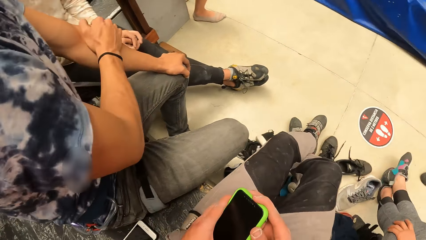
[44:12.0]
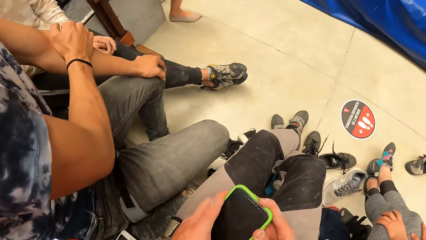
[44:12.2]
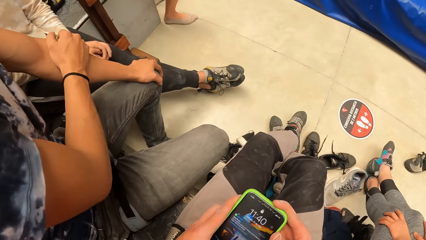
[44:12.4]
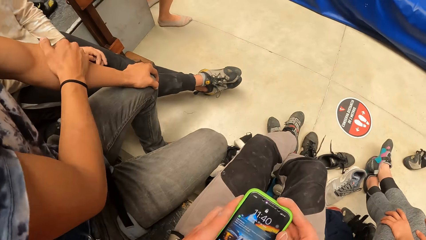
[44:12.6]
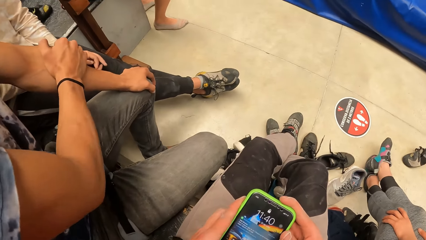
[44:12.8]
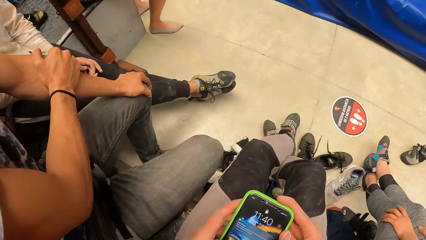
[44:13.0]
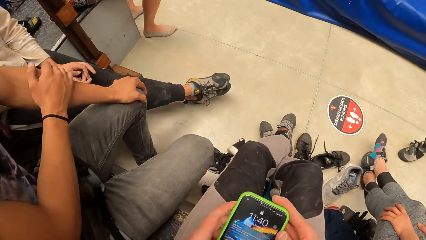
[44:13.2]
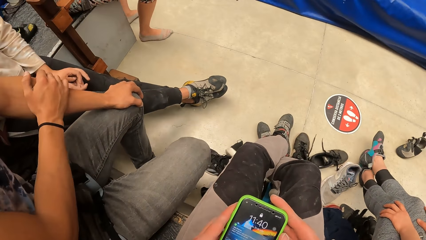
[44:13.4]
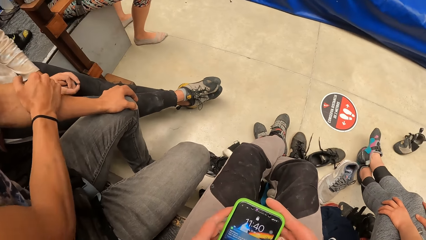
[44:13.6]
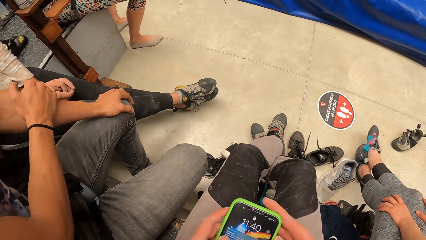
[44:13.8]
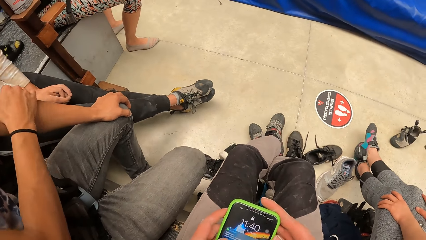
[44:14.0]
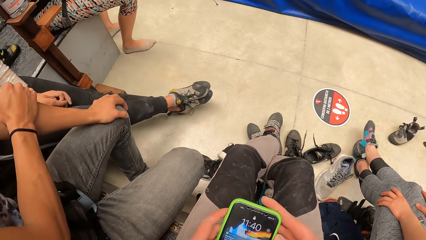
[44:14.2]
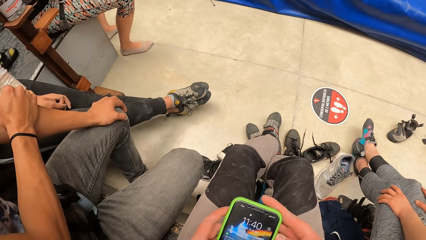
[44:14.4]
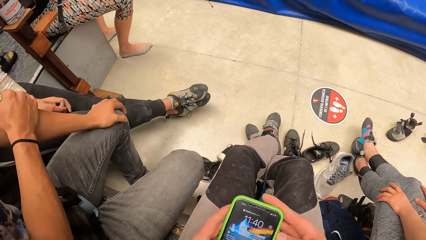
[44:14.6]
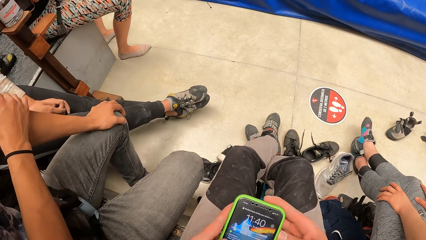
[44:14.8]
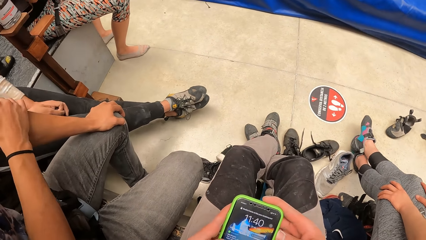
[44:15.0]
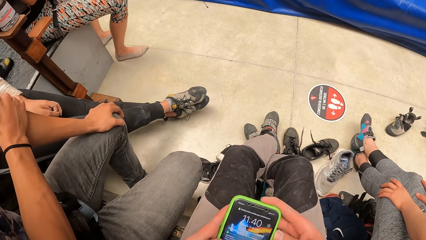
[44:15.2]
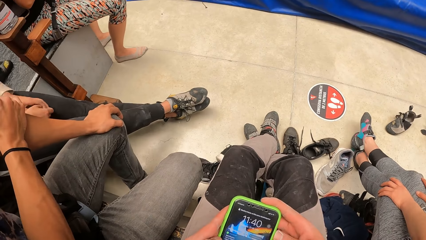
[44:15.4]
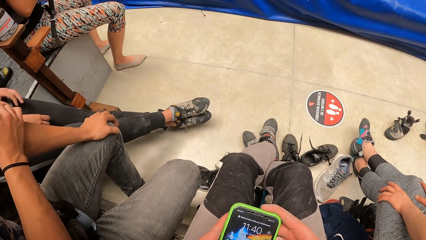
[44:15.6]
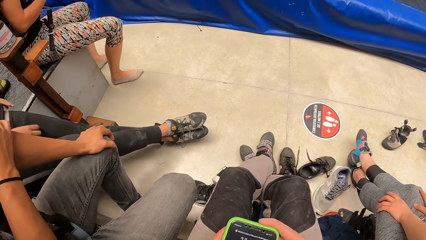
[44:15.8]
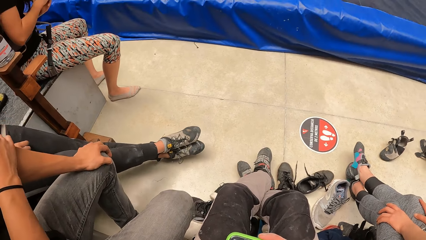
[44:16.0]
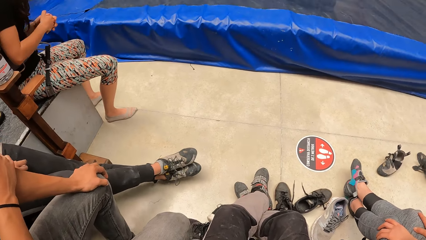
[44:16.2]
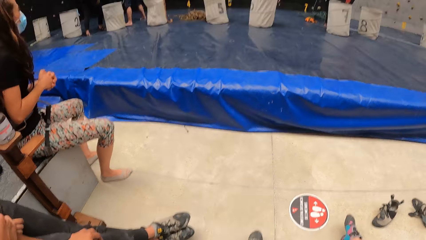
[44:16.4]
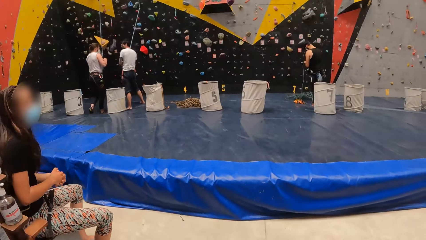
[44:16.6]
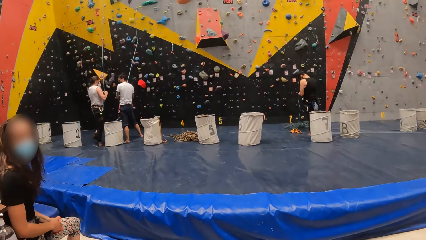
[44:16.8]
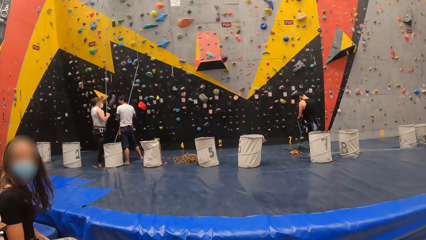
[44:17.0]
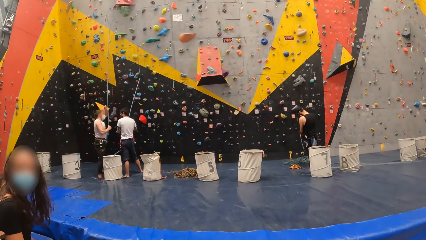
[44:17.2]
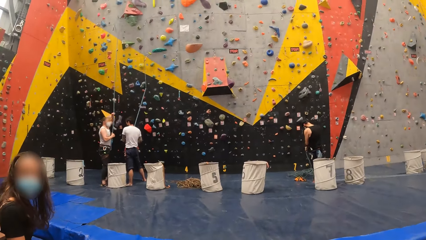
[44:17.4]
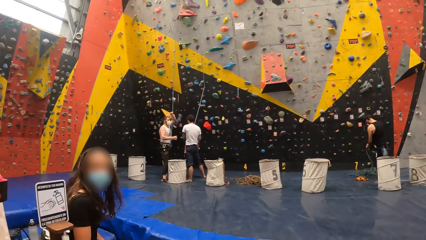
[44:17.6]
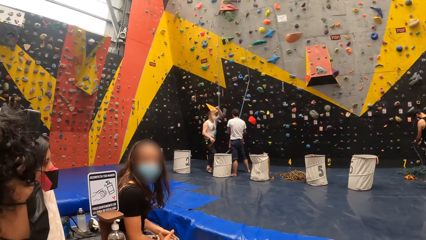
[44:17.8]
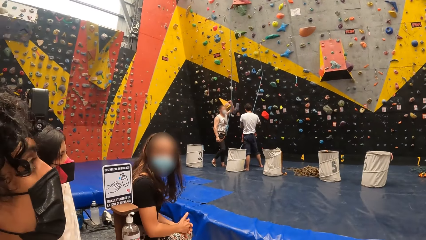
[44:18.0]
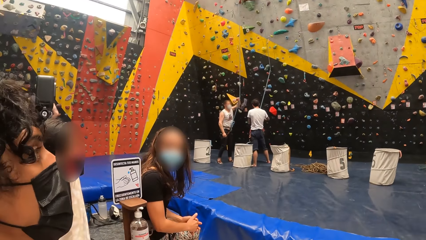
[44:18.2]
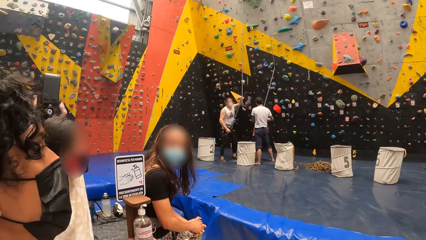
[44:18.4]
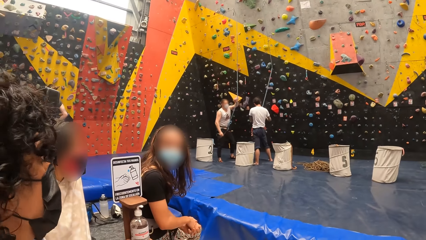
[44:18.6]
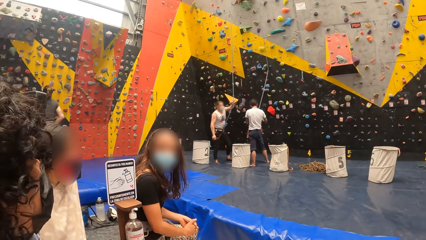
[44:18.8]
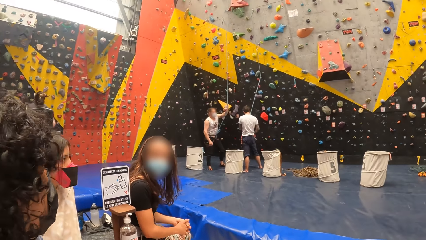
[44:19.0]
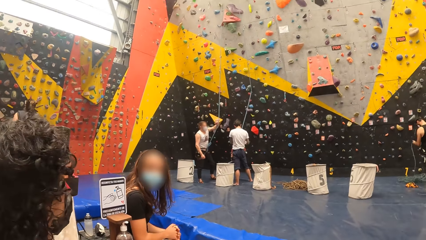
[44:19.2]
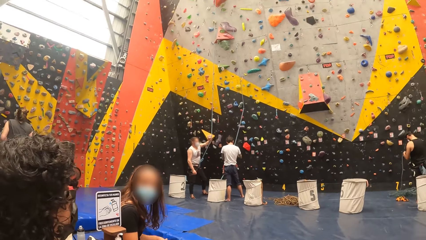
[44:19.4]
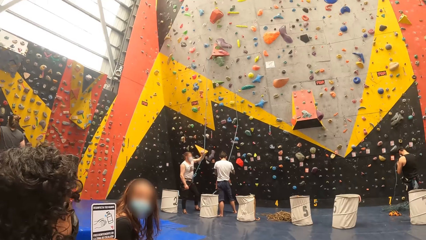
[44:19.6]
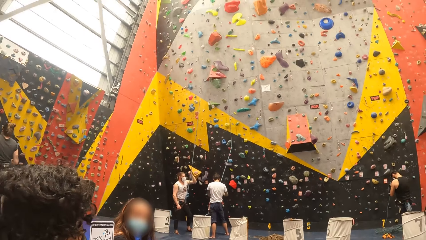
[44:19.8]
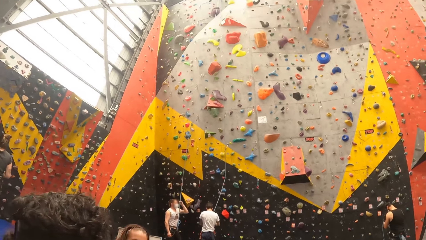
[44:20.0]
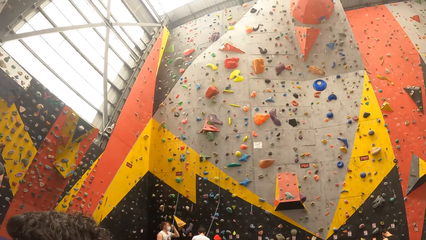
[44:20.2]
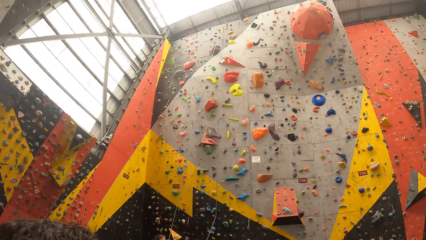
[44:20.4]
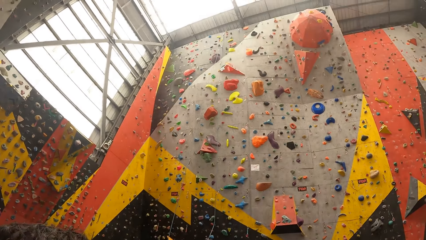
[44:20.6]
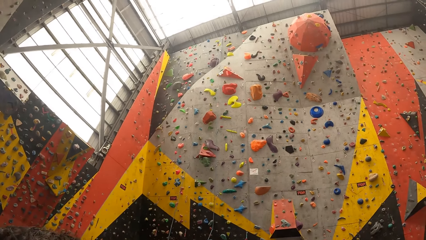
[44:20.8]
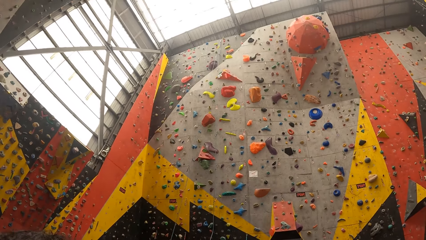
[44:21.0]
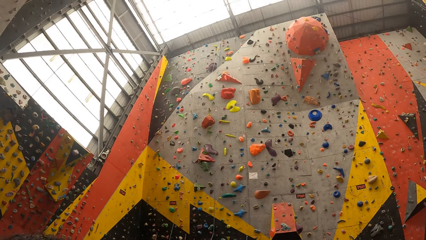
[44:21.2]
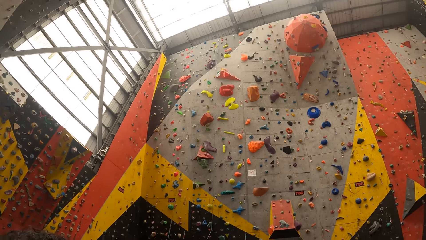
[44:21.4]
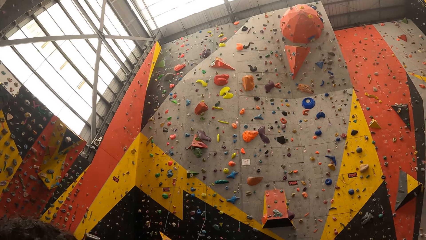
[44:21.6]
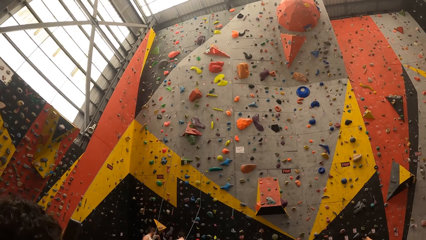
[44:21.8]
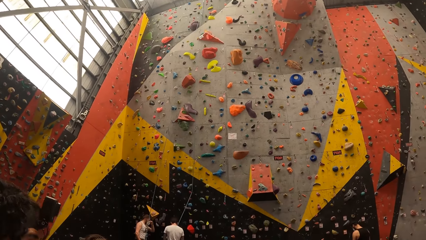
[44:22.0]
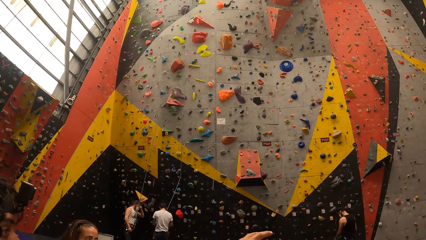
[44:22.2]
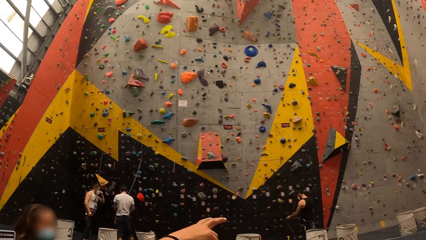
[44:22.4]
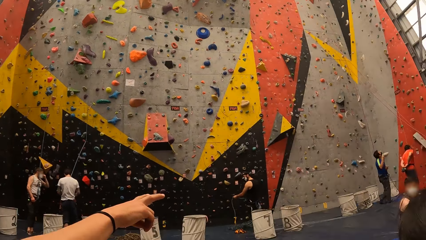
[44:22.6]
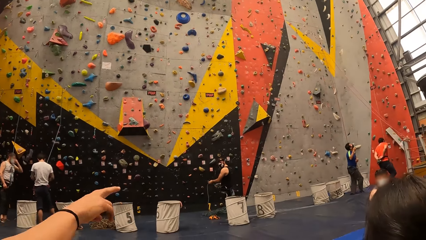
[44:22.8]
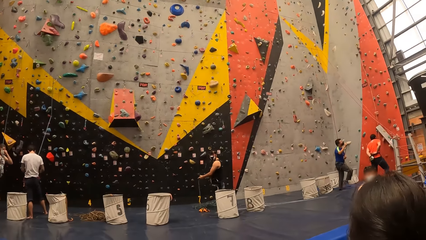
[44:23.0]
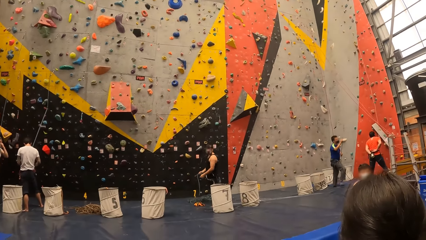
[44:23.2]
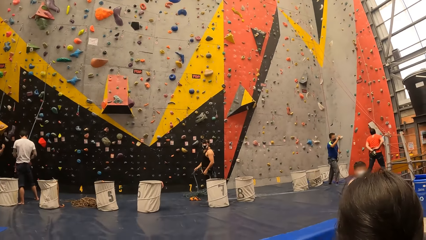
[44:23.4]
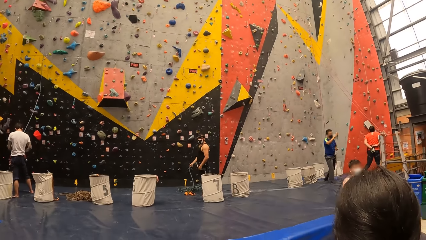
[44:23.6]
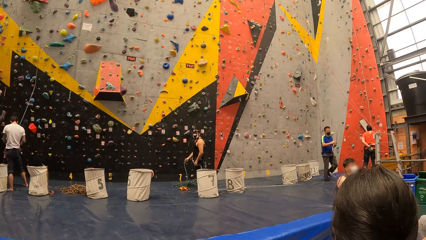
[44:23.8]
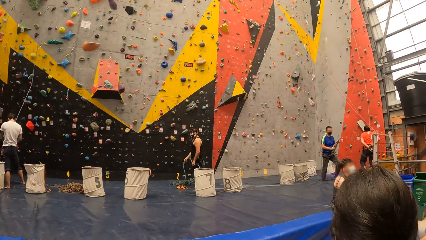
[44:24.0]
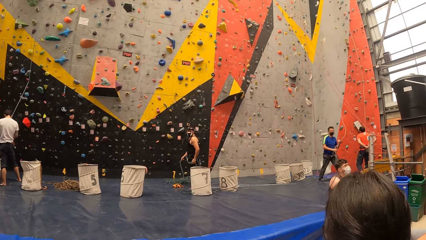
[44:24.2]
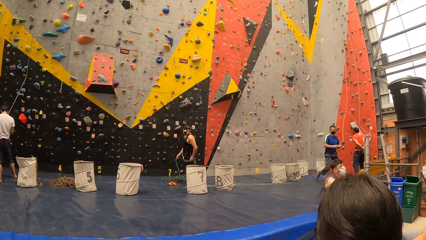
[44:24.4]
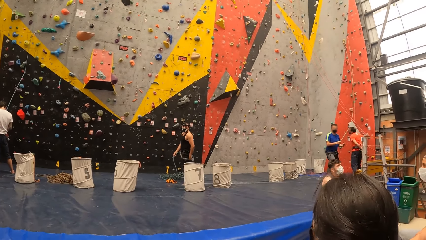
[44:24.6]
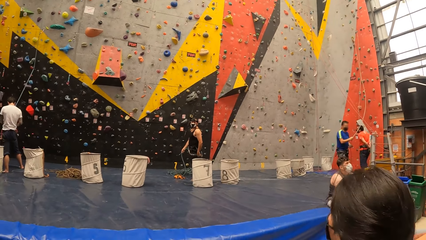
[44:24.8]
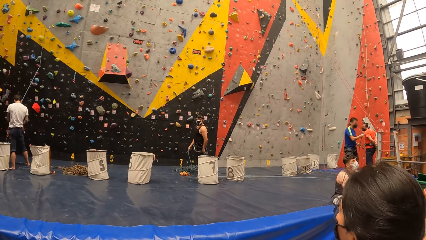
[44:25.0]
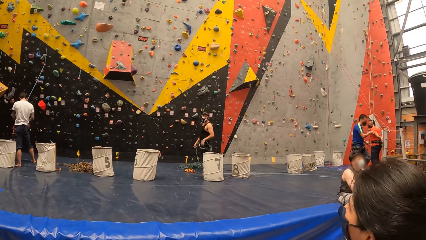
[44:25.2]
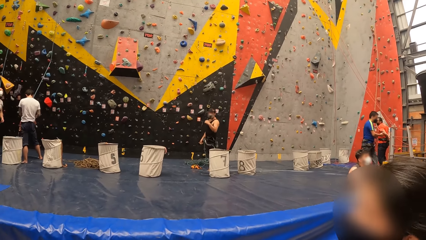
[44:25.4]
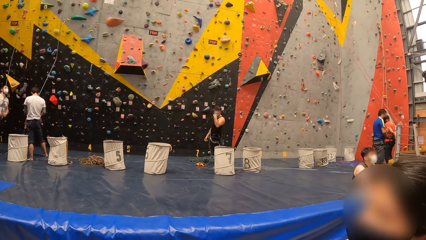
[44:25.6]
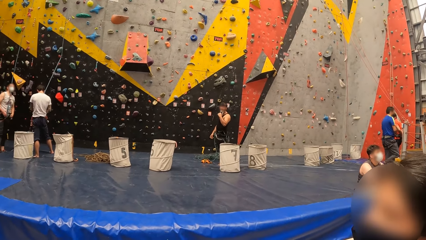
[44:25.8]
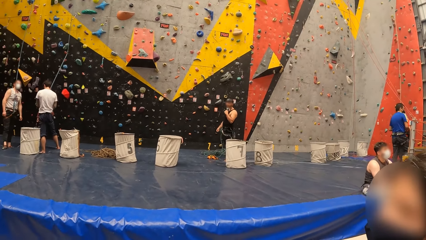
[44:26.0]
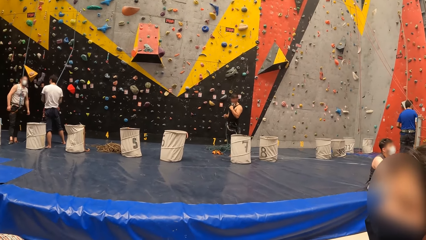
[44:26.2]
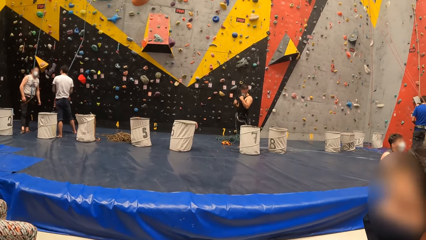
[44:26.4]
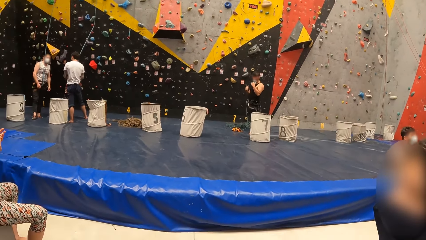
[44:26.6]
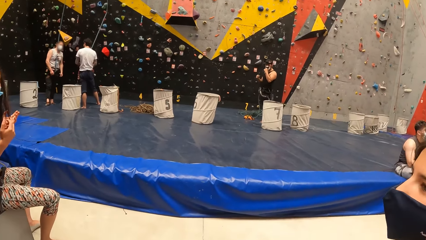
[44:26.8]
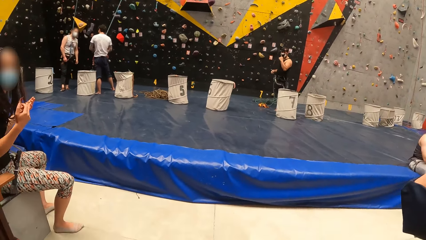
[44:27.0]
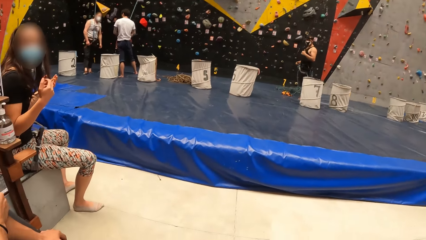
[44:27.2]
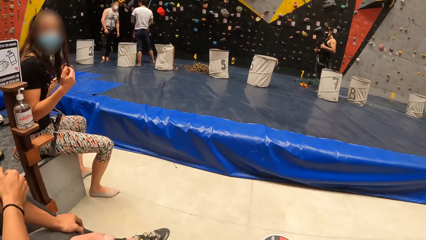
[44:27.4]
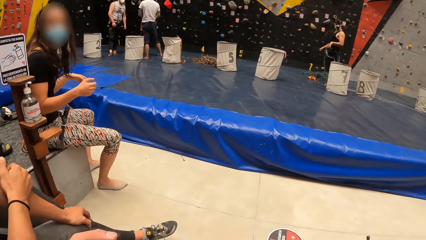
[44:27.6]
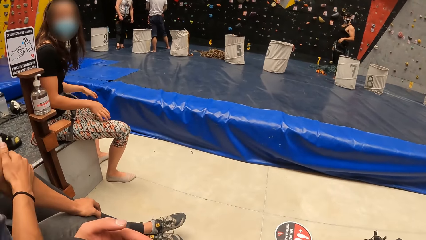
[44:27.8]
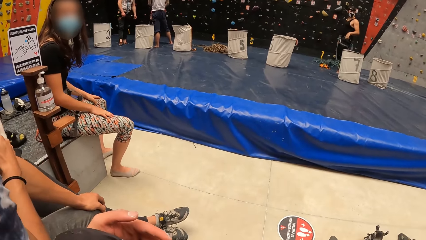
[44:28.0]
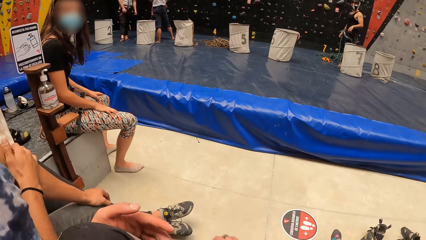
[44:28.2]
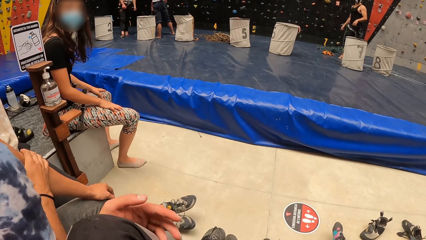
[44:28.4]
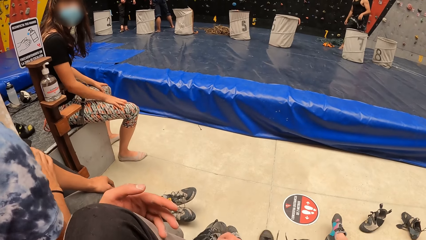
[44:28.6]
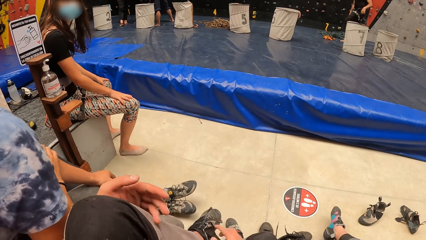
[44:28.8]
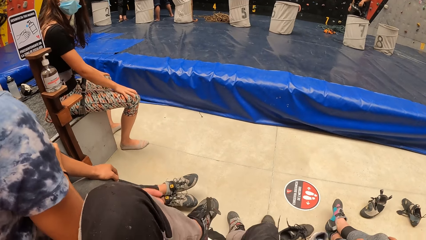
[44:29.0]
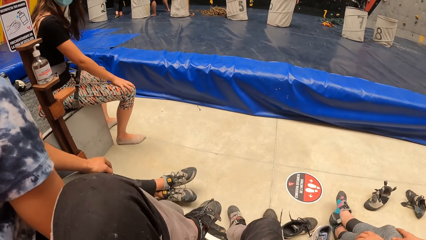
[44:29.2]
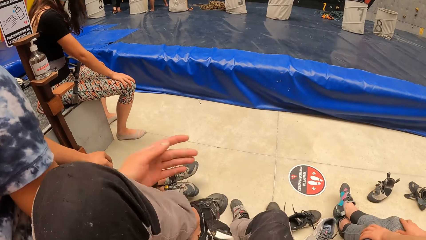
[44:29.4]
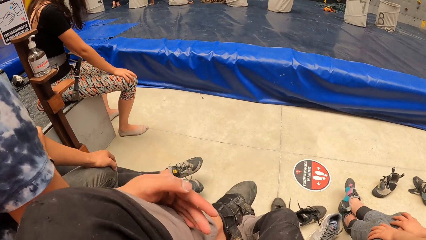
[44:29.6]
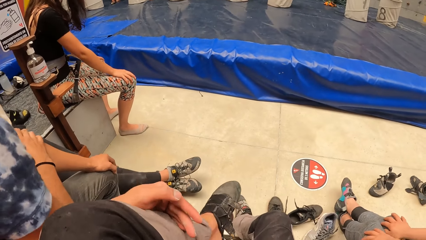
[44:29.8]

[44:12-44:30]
The camera wearer scrolls the phone. A man uses the phone. The camera wearer looks around the room. Another man looks at a third man. The camera wearer looks around the room. The second man looks at the third man.
